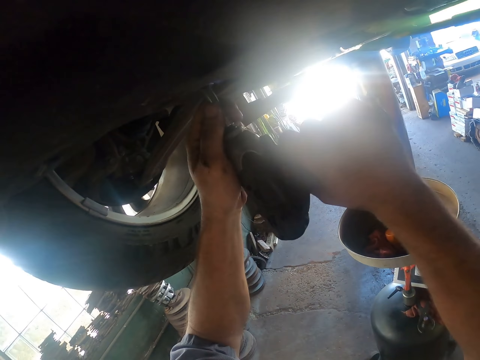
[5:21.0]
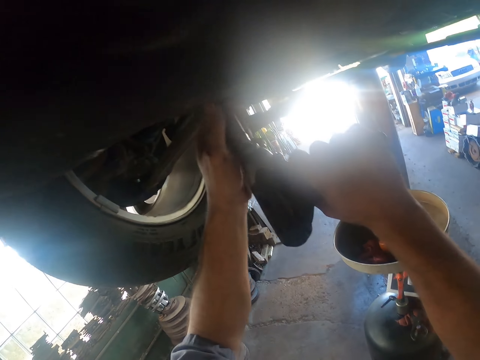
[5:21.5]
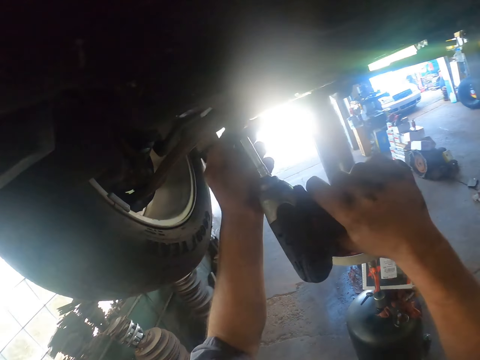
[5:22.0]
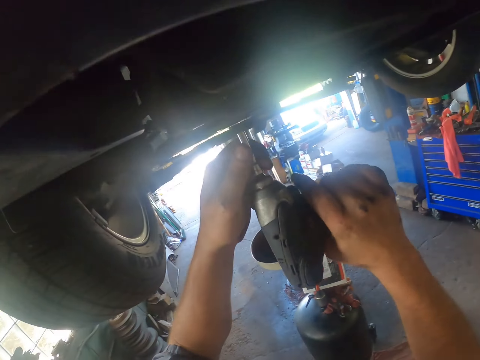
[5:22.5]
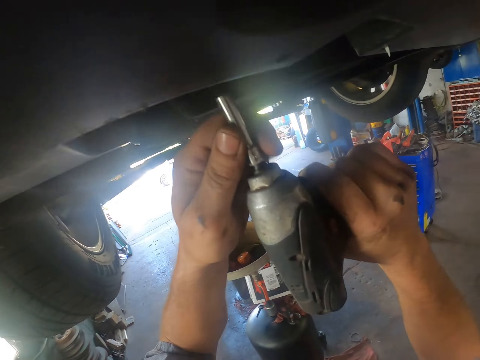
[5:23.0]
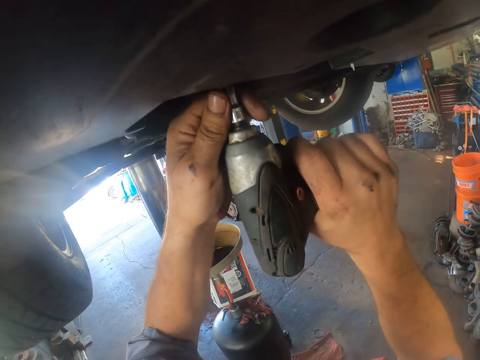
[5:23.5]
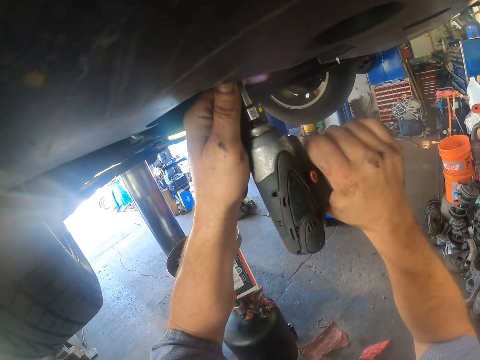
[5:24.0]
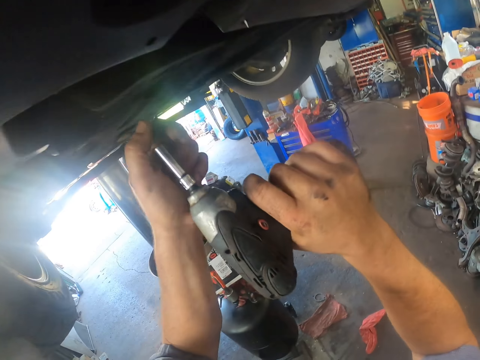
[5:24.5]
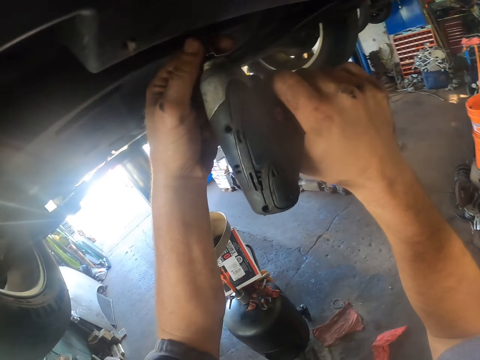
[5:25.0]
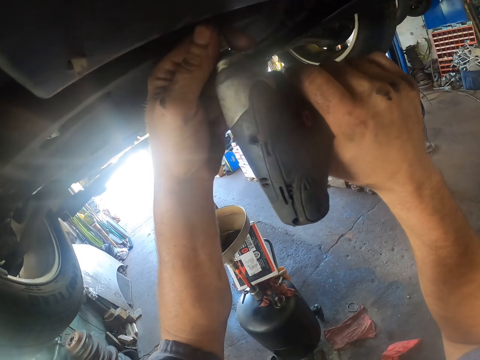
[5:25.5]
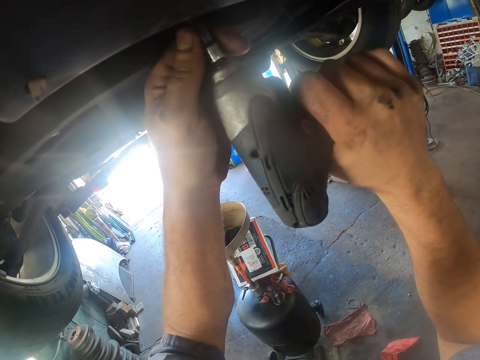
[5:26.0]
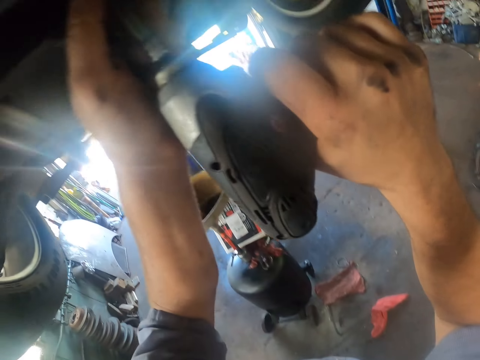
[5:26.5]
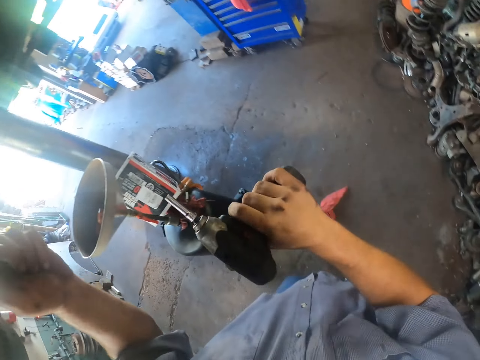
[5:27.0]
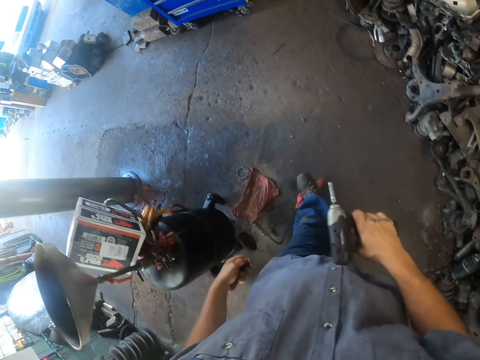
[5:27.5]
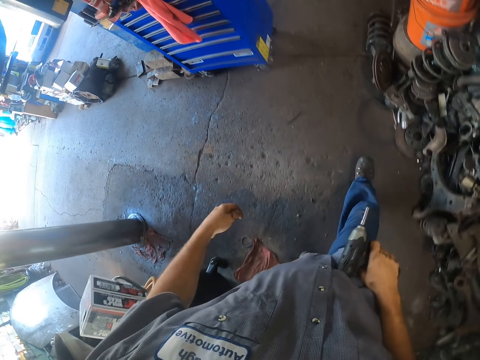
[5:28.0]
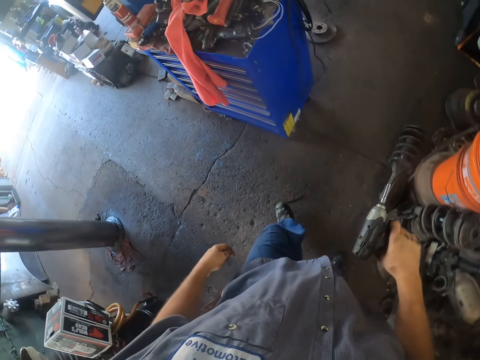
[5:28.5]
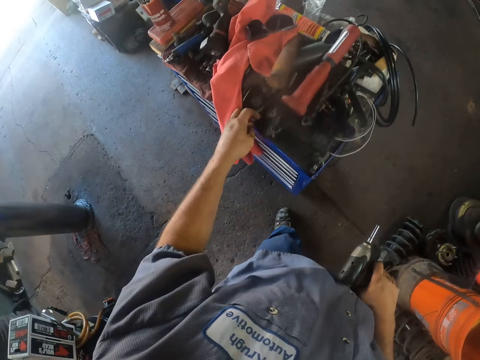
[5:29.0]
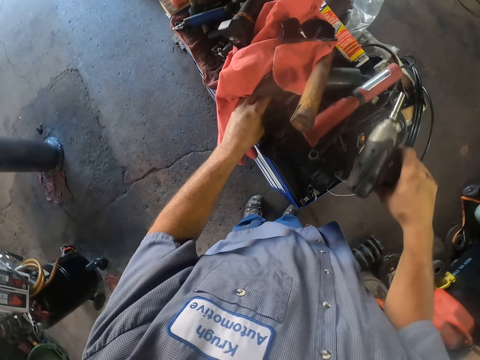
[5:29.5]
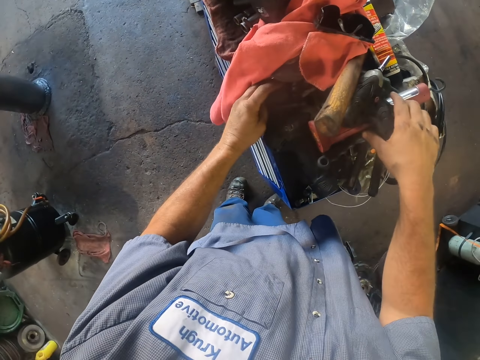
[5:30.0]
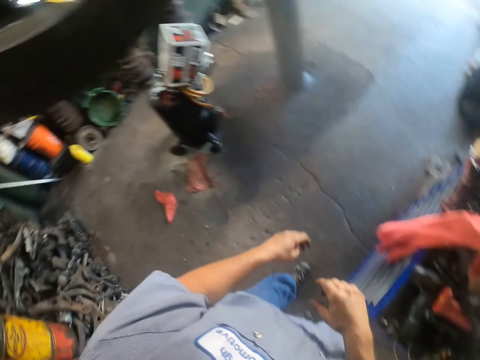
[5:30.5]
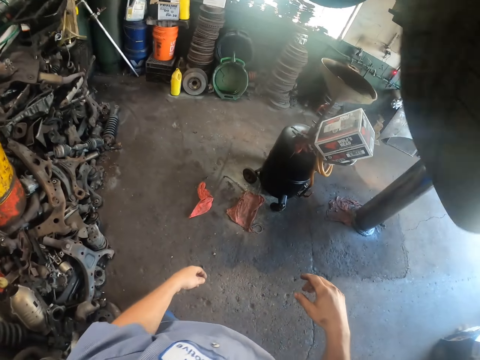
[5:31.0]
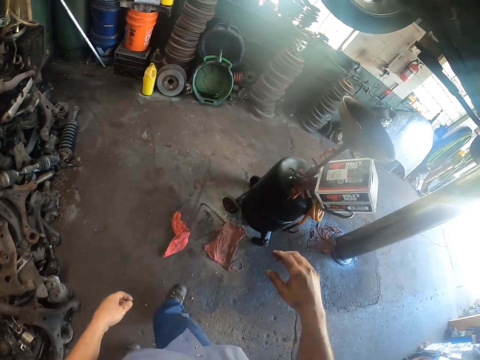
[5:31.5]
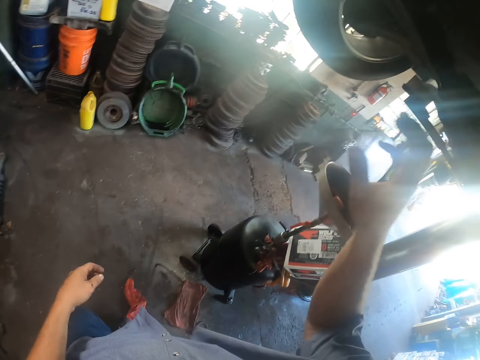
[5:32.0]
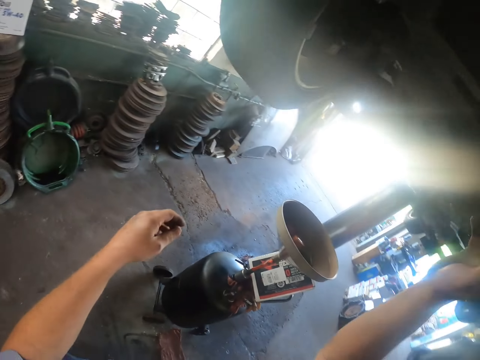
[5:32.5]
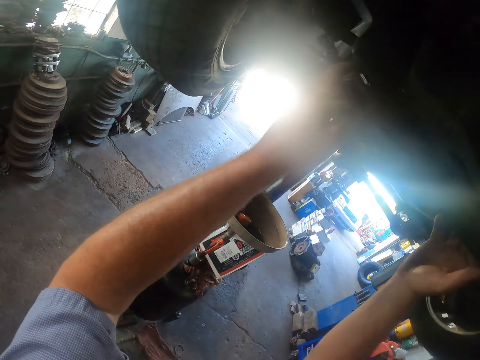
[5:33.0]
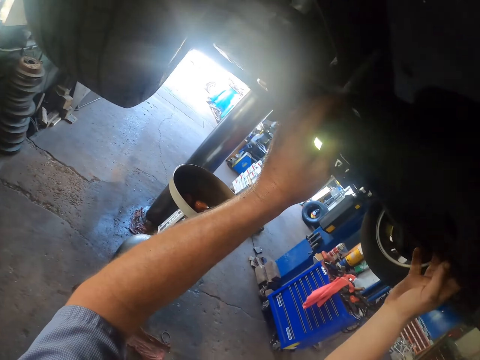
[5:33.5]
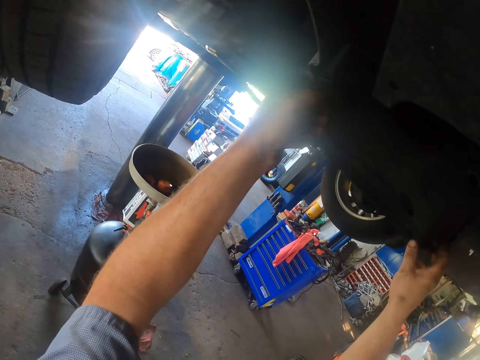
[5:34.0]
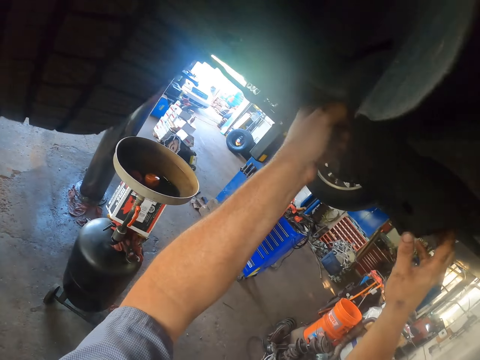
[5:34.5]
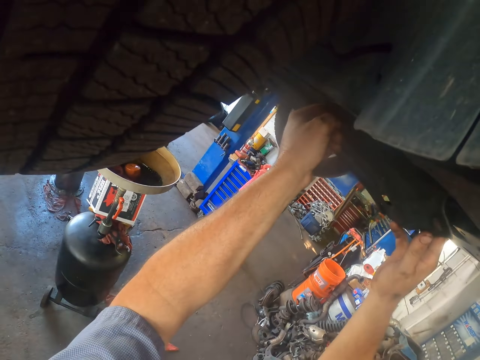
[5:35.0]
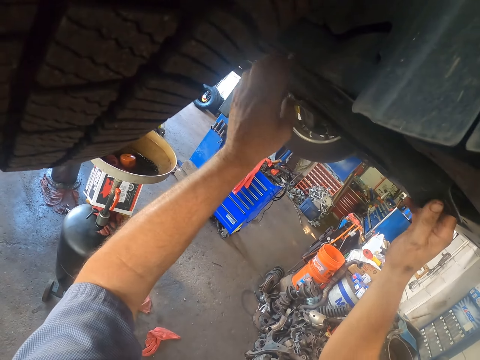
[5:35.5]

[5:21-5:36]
The camera wearer walks around the workshop with the nuts & drill. They place the nuts & drill on the other tools on top of the tool box. They walk back to the car. They lower something from the car. They look at the car.

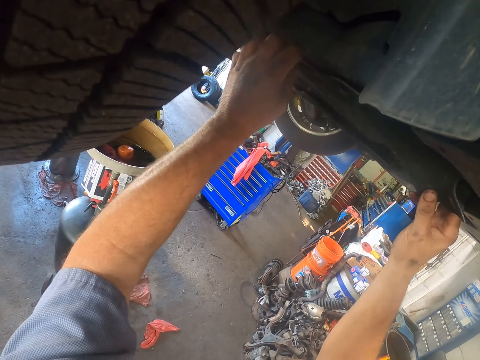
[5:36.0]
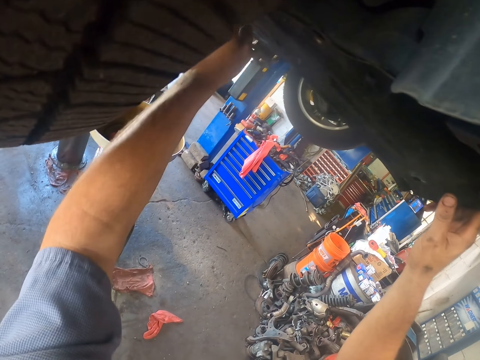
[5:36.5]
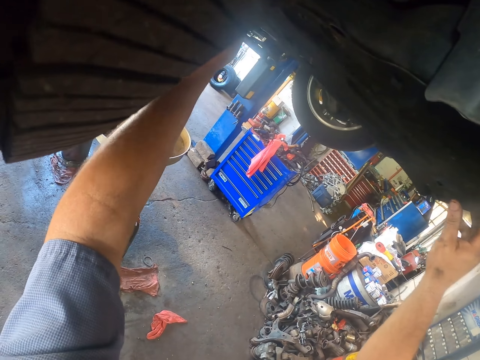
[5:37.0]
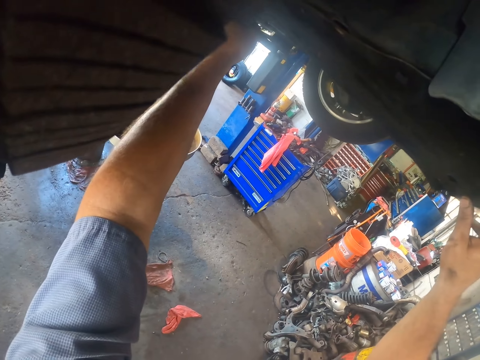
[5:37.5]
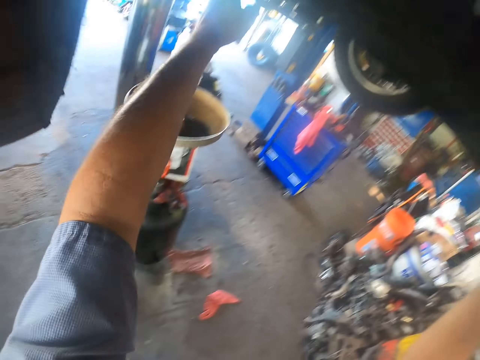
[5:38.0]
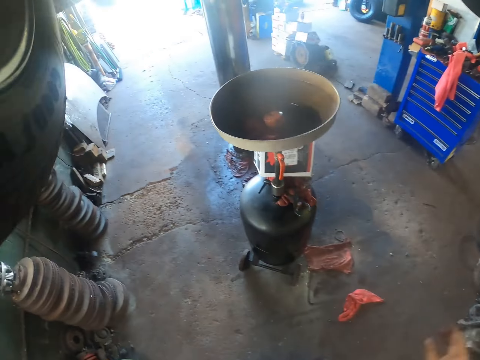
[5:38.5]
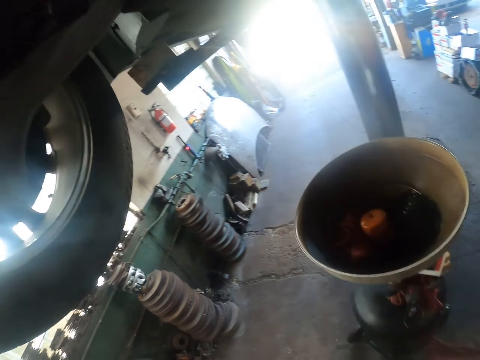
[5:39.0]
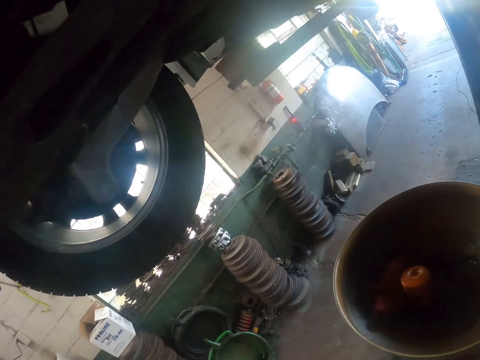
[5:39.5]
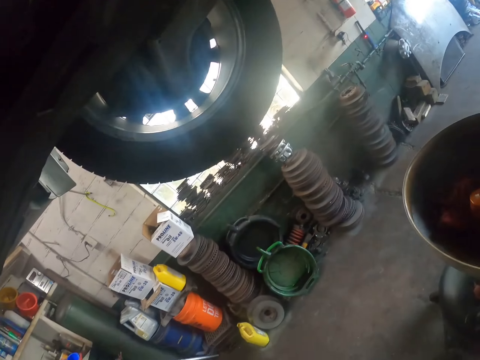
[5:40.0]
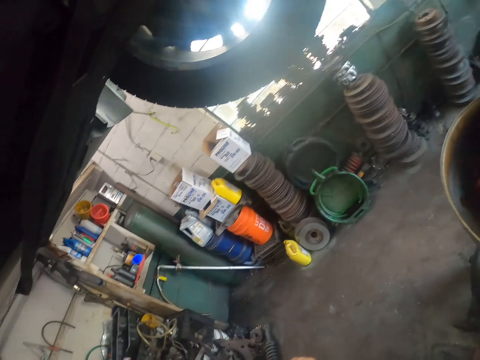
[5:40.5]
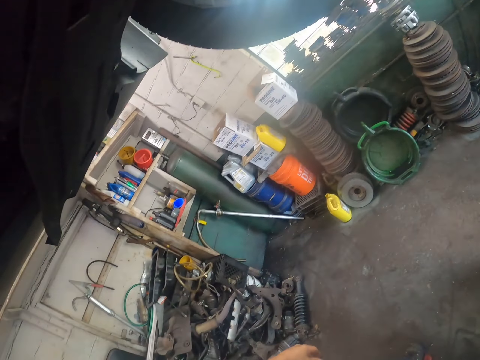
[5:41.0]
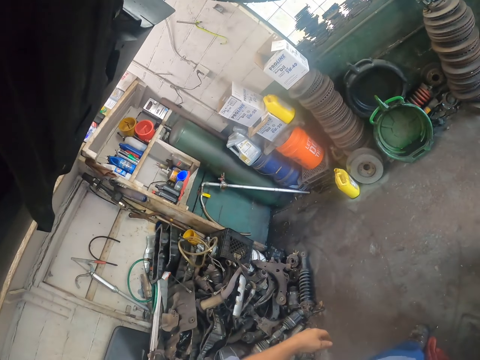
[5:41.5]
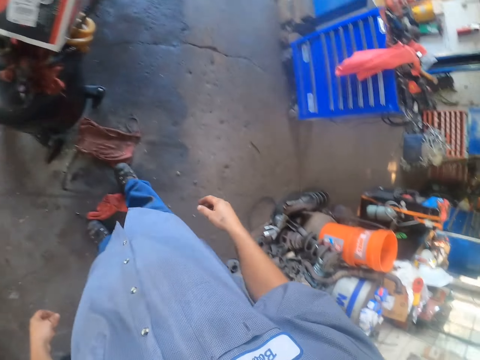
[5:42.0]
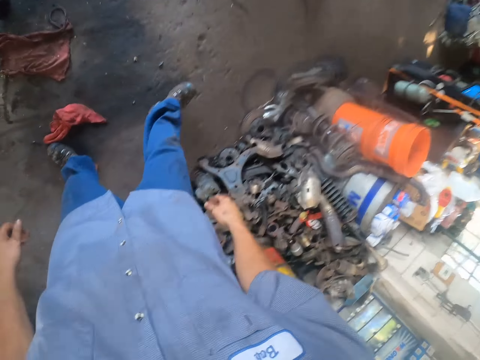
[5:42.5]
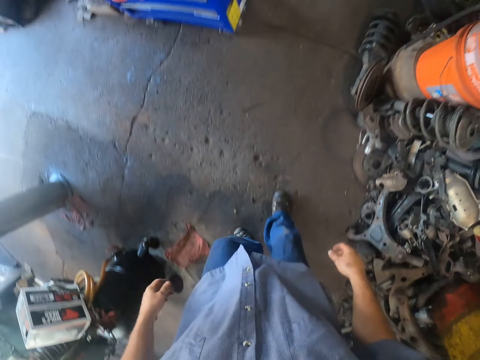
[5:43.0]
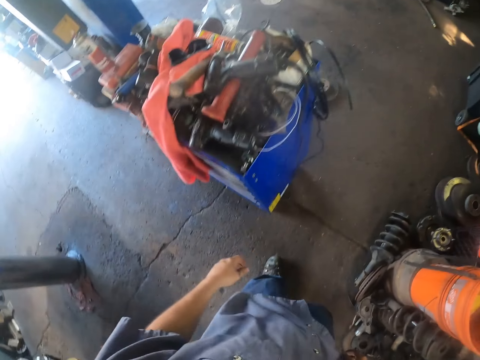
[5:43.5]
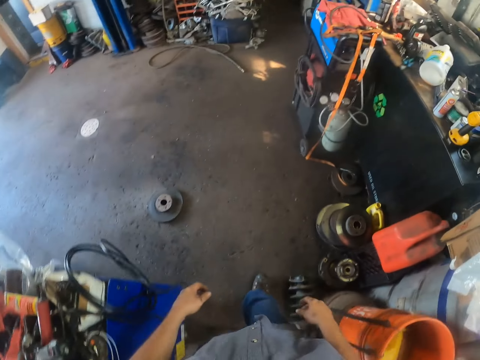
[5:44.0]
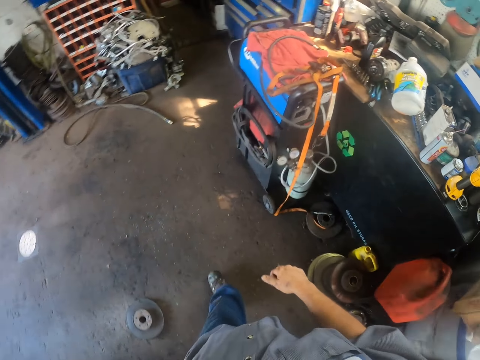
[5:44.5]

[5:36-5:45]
The camera wearer removes something from the car. They turn around. They look around the workshop. They walk towards the drawer.

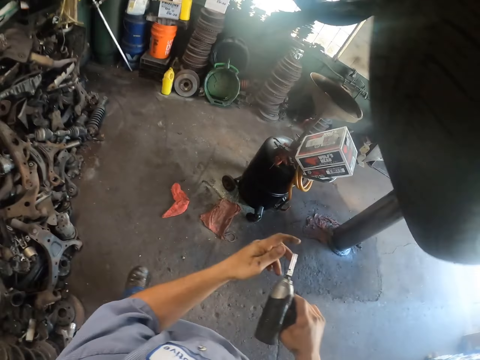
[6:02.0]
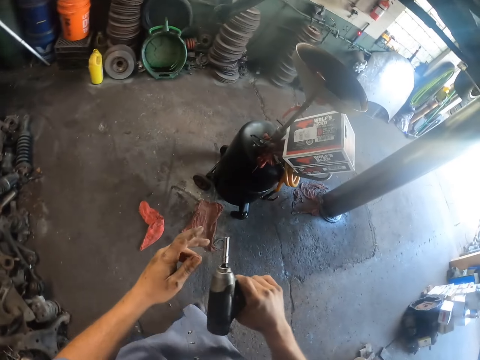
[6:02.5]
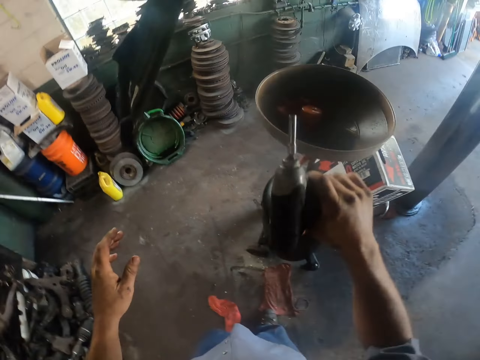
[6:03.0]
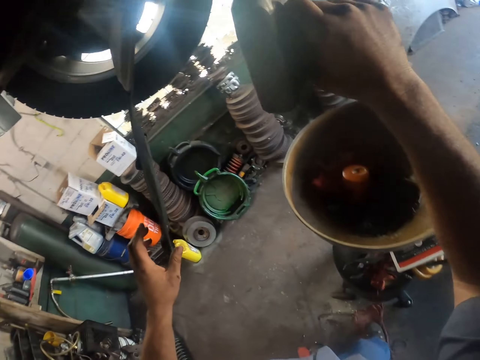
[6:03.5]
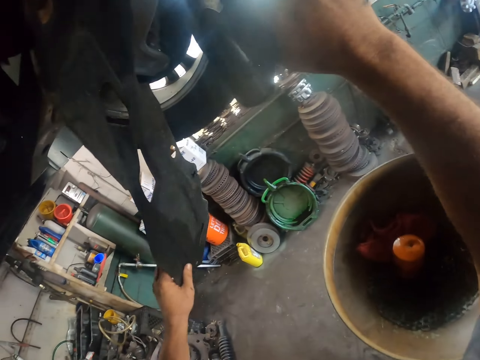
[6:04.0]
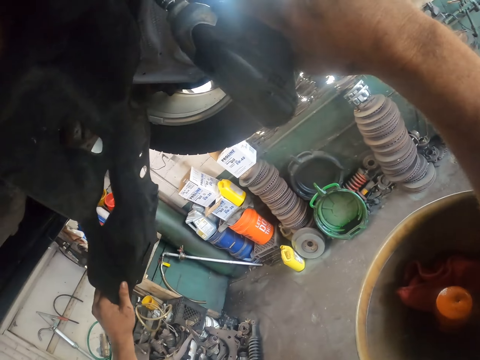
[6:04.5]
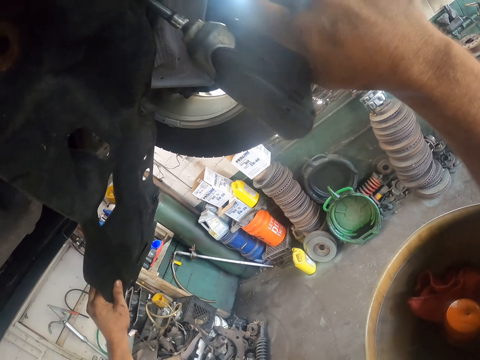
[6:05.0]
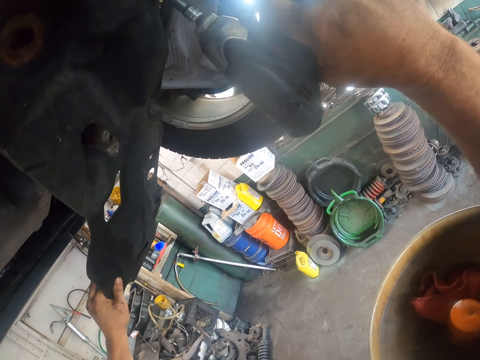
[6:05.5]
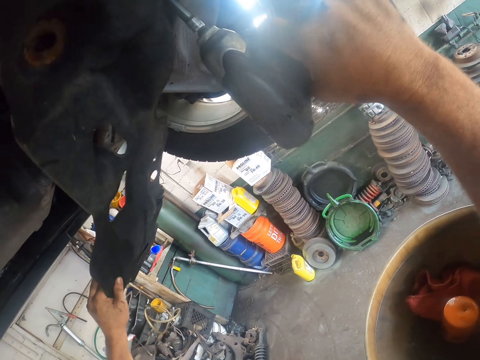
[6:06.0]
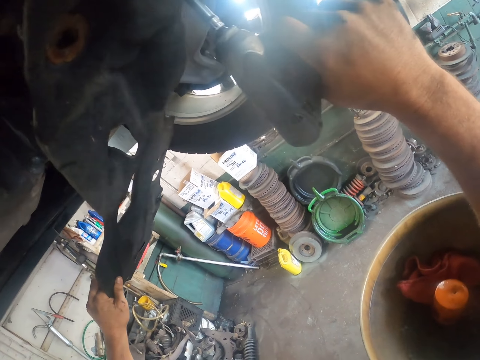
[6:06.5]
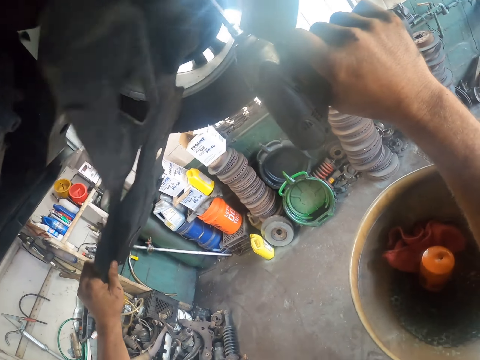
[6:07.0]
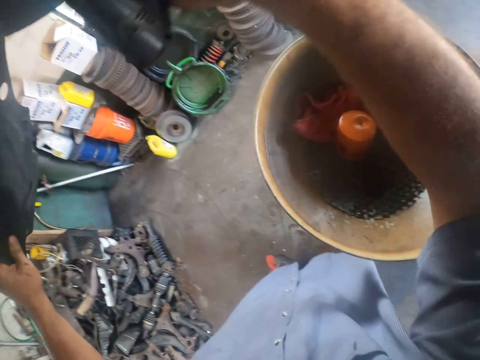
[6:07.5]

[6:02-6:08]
The camera wearer walks with the drill towards the car. They repair the car. They unscrew a nut with the drill from something.
